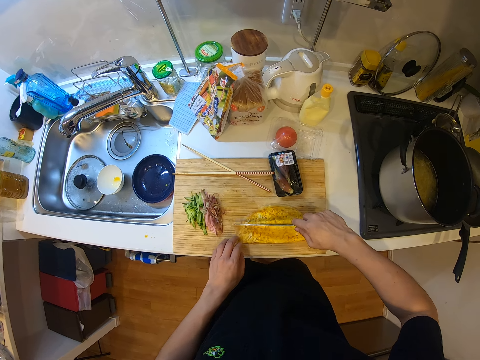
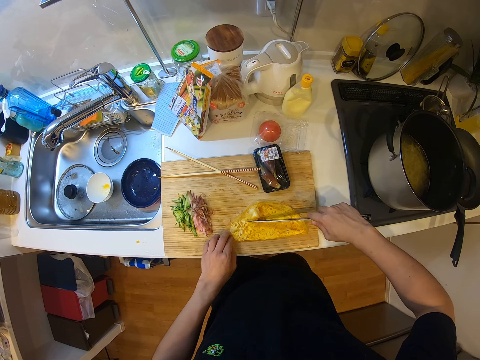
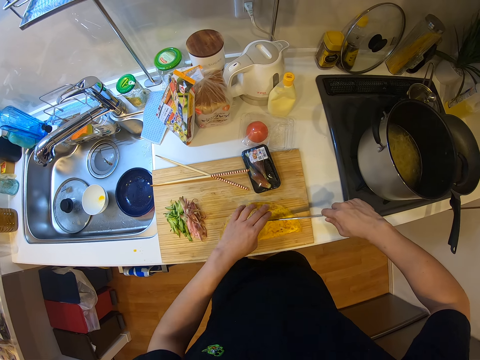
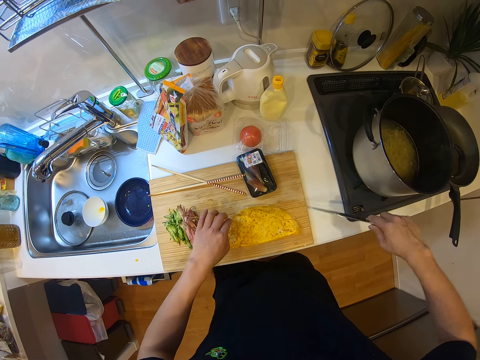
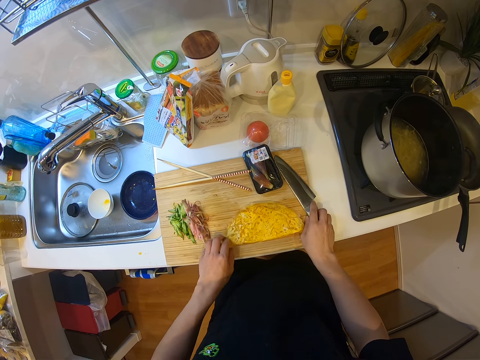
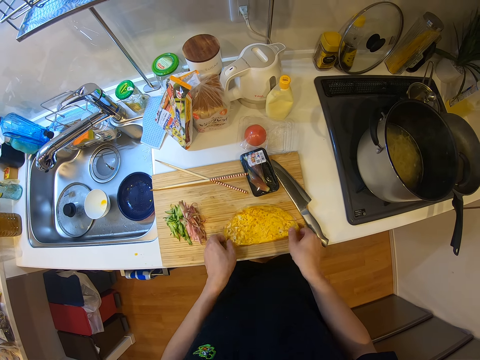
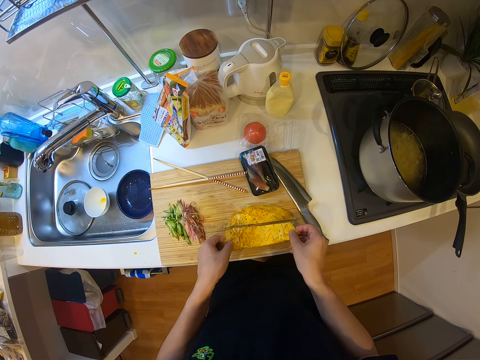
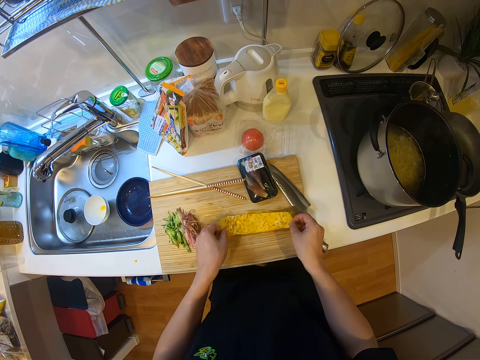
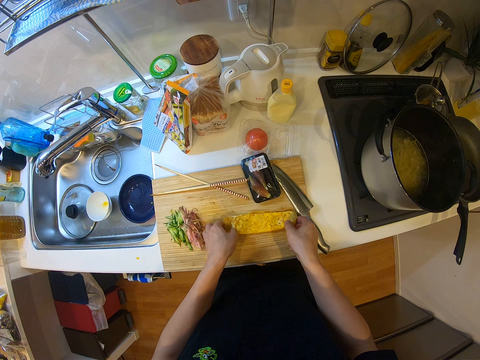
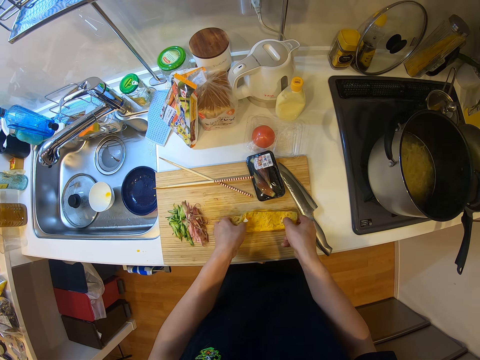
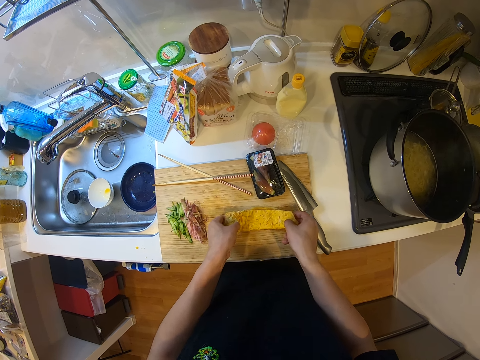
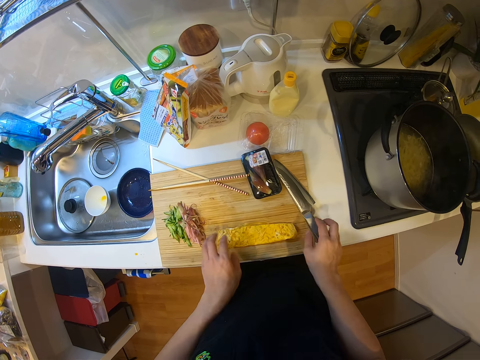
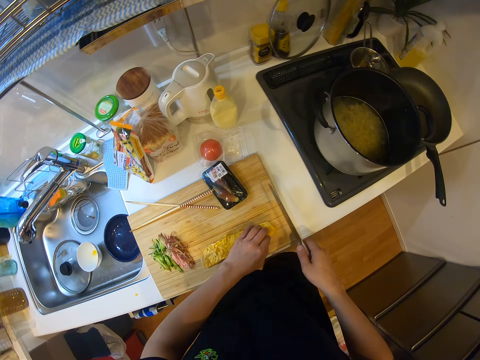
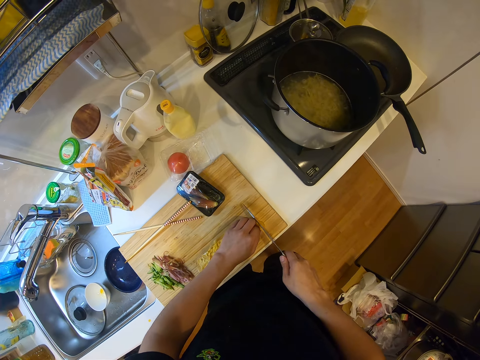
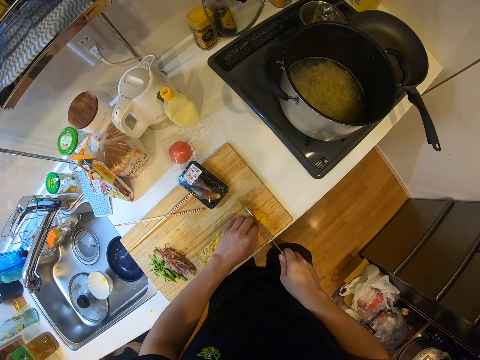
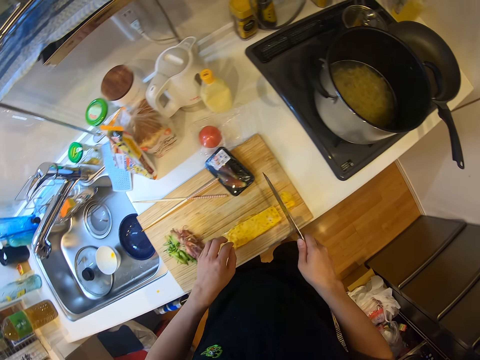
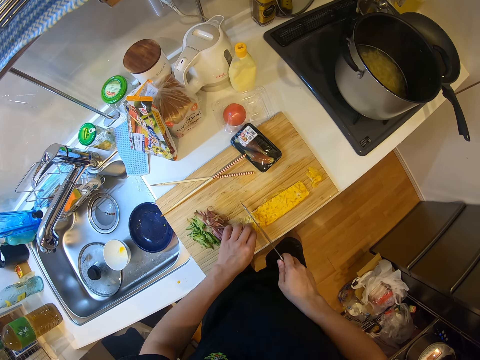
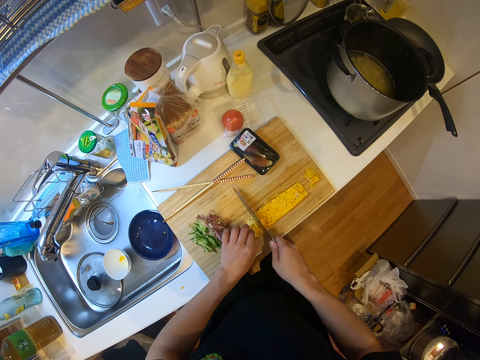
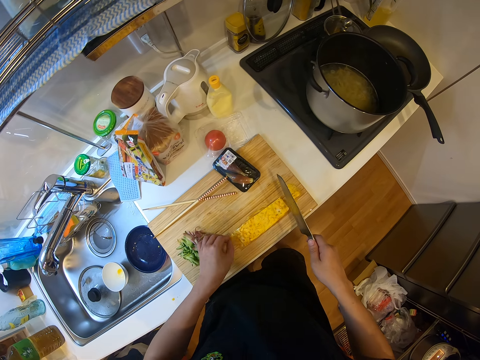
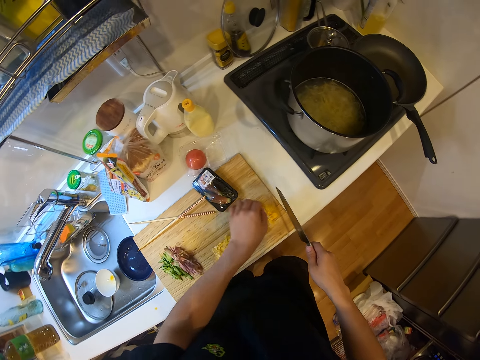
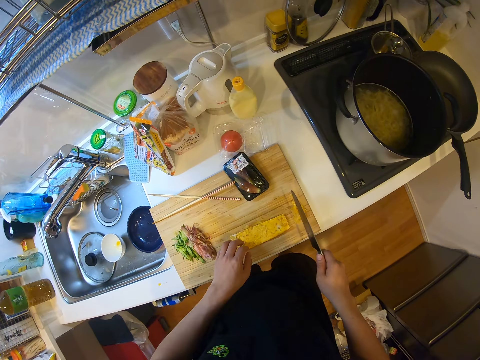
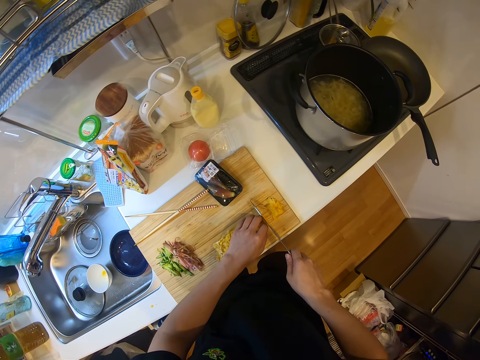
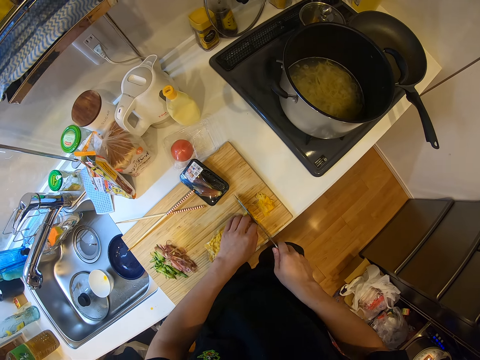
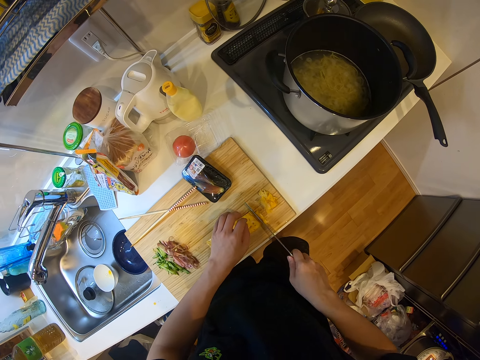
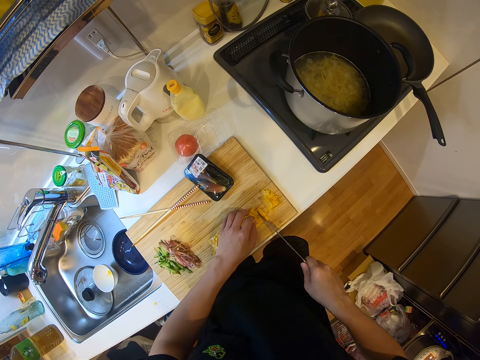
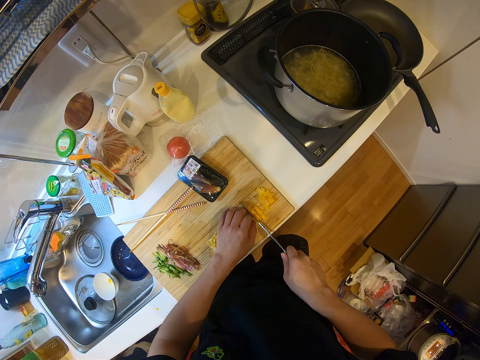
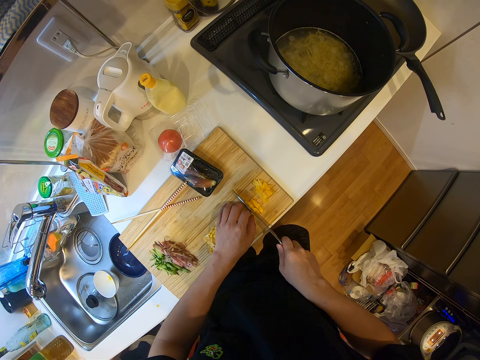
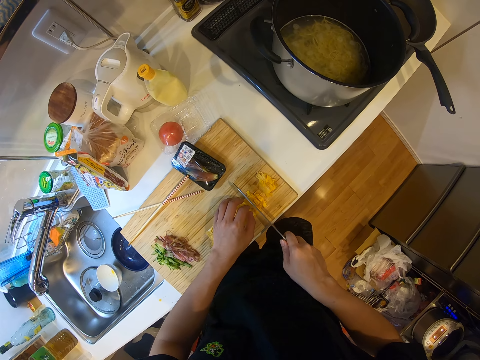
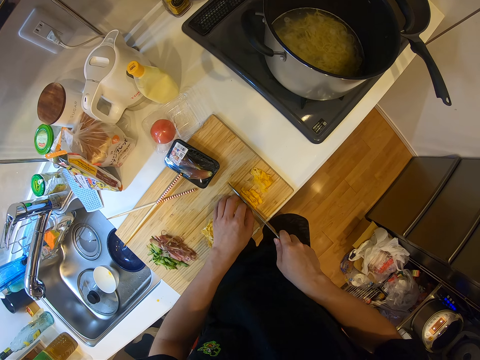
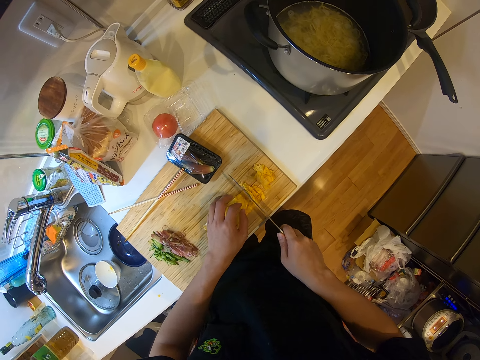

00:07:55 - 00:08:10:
The camera wearer slices the fried egg on the chopping board with the knife. She unfolds the fried egg. She places the knife on the wooden chopping board. She picks a fried egg piece. She drops one part of the egg on another part on the cabinet. She moves the fried egg pieces. She holds the fried egg. She picks the knife on the chopping board with her right hand. She cuts the fried egg edges on the chopping board with the knife. She picks a fried egg piece. She places the fried egg piece on the wooden chopping board. She holds the fried egg. She cuts the fried egg with the knife.

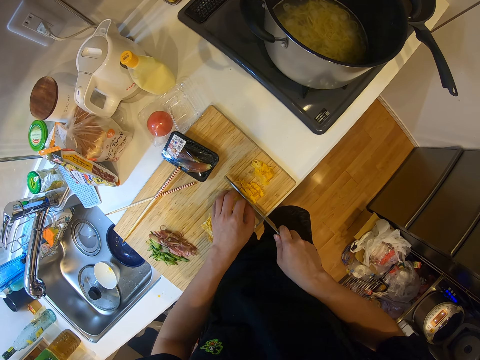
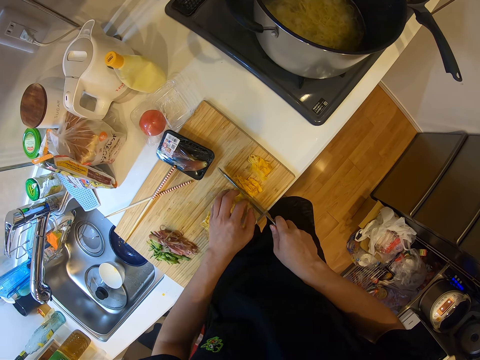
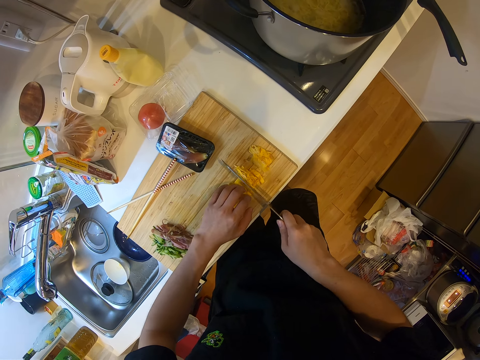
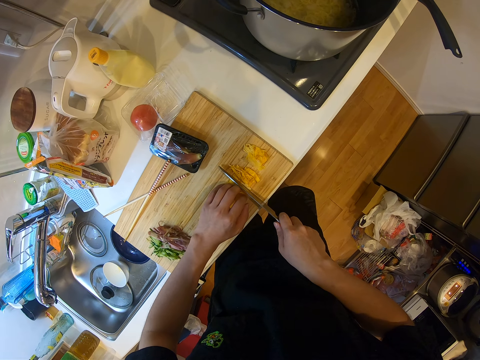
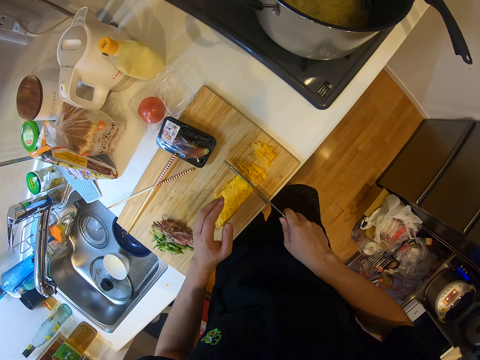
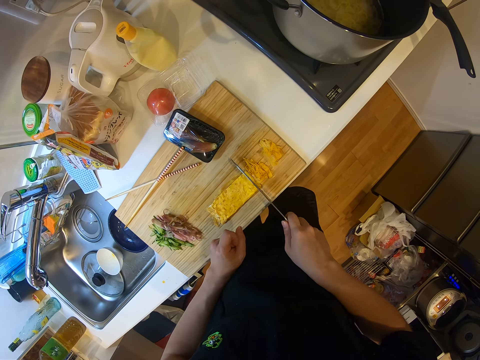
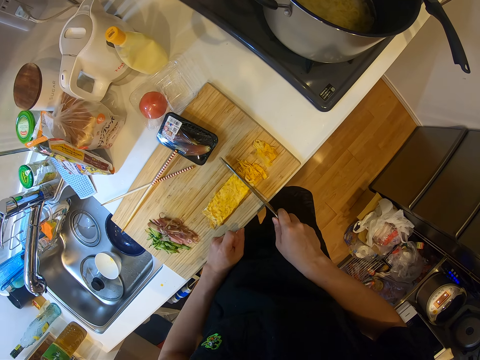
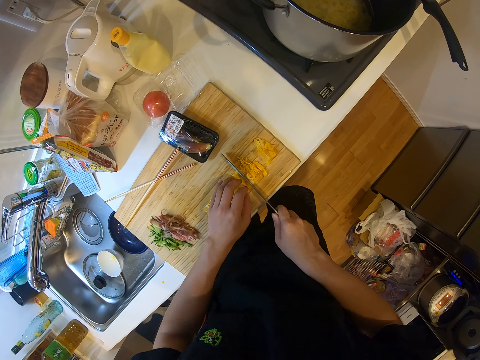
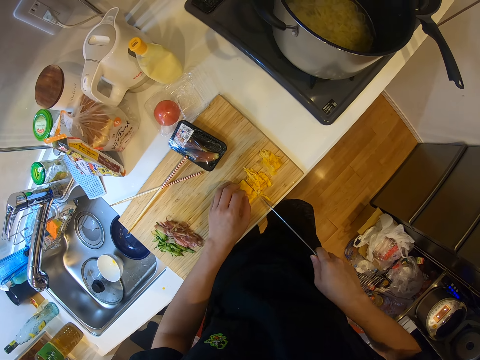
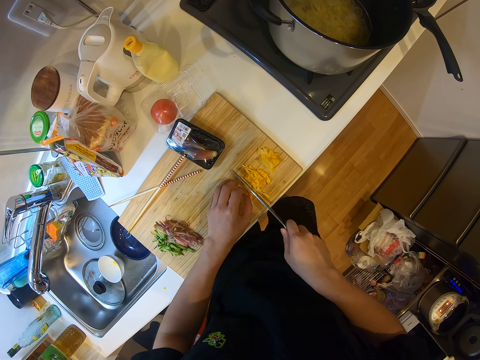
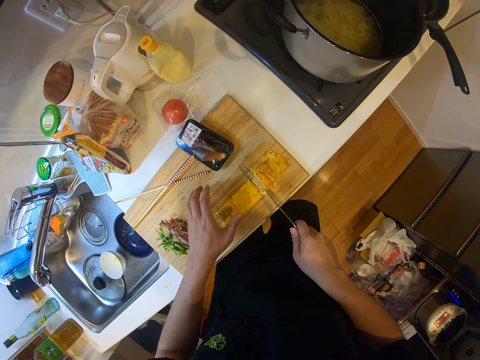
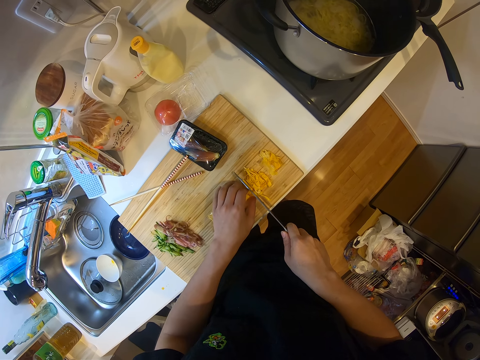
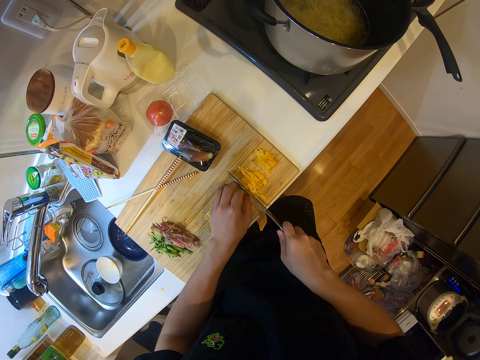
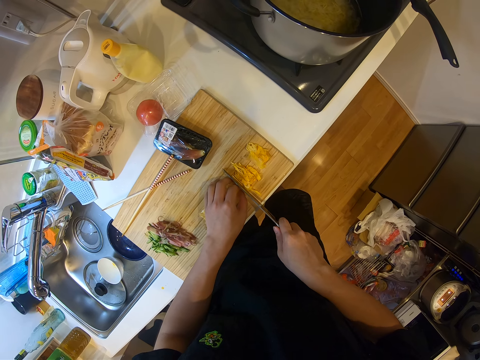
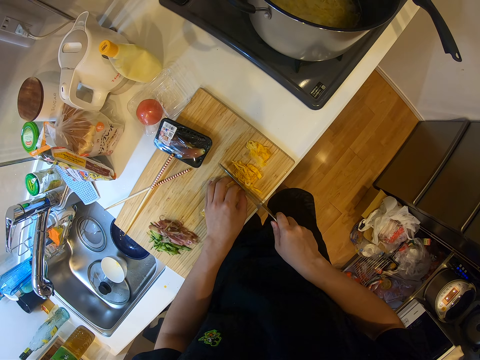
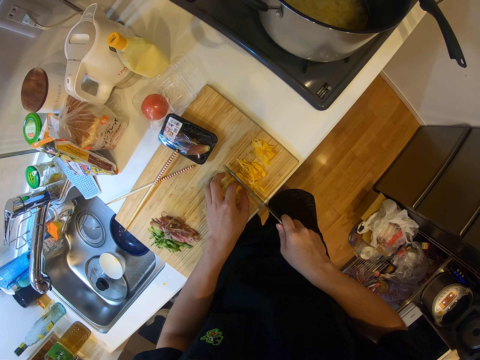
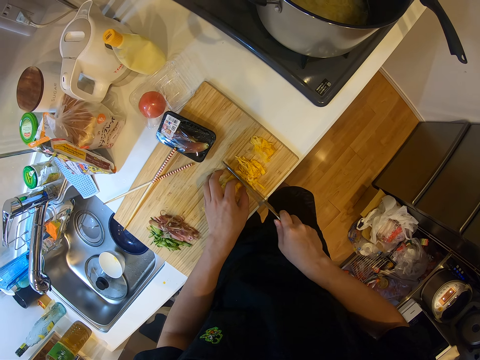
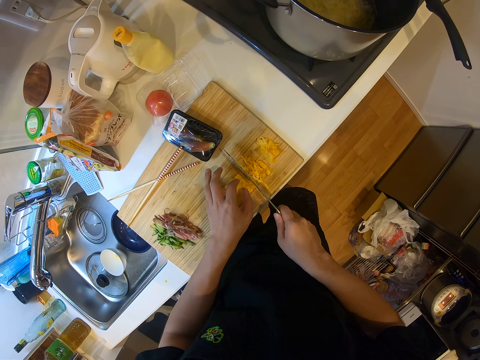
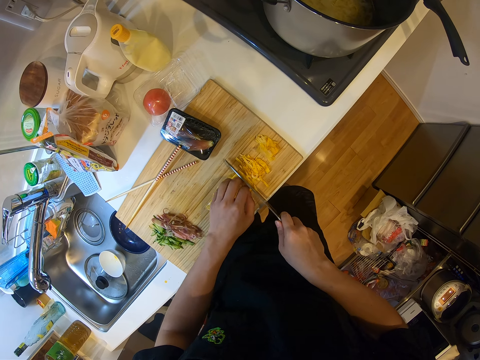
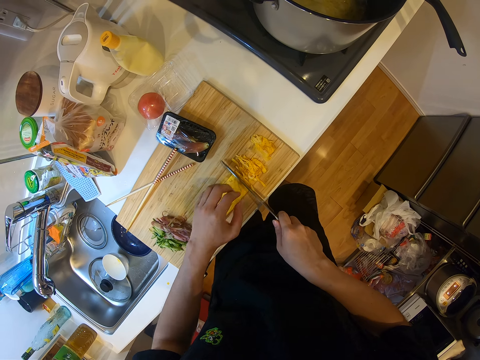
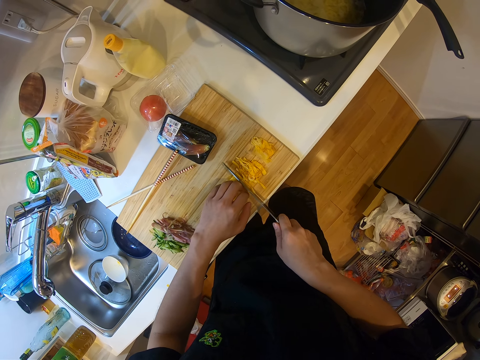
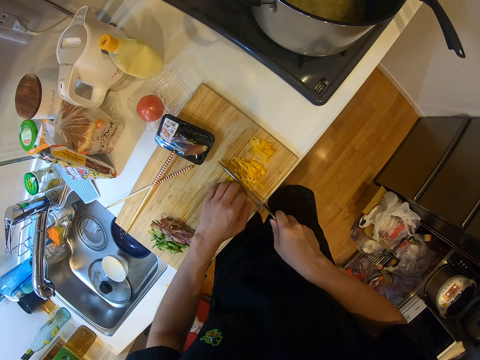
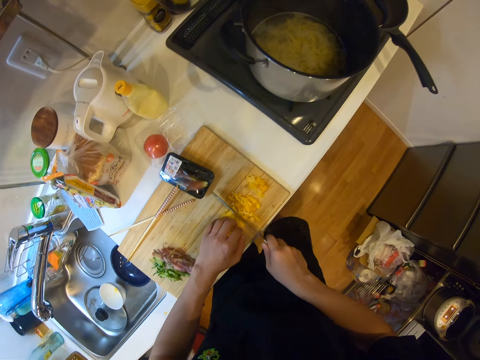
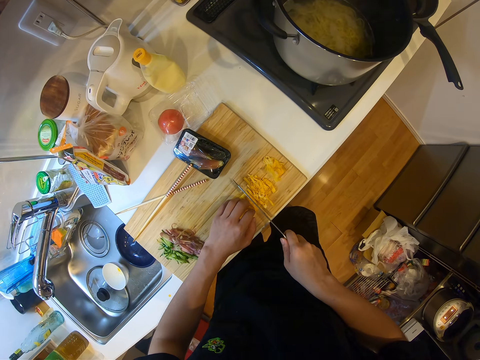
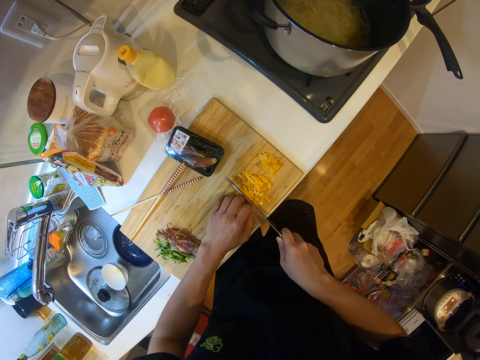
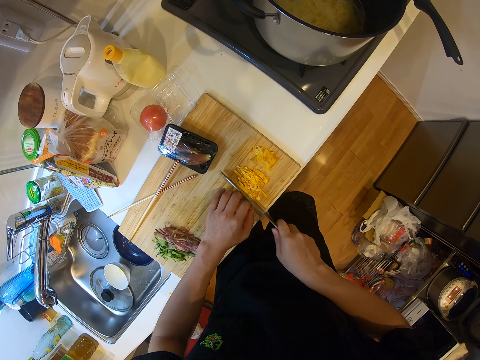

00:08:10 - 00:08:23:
The camera wearer unhands the fried egg. They hold the fried egg. They unhand the fried egg. They hold the fried egg and cut the fried egg with the knife. They unhand the fried egg. They hold the fried egg and cut the fried egg with the knife.
